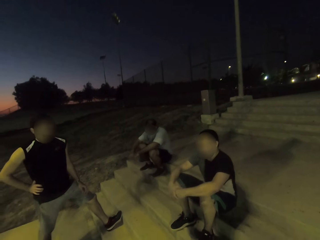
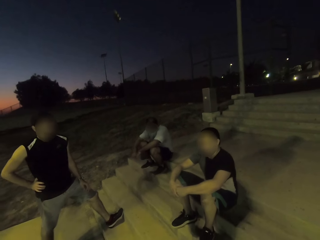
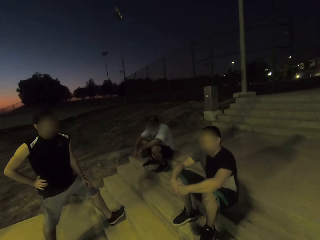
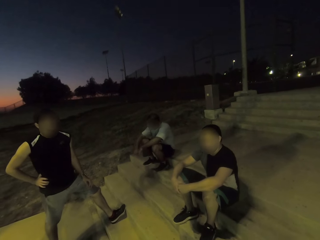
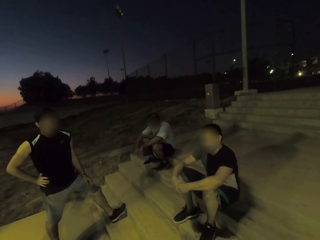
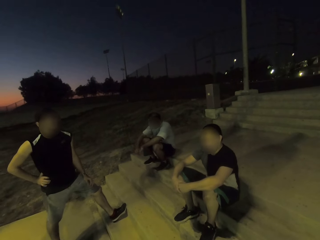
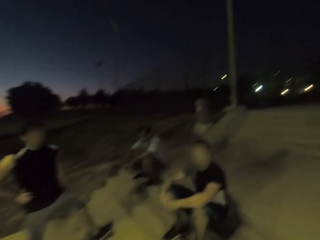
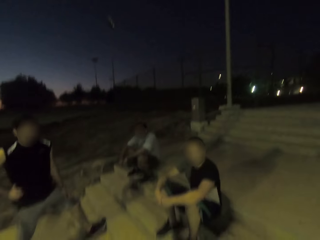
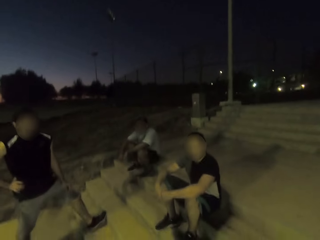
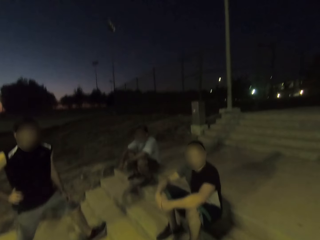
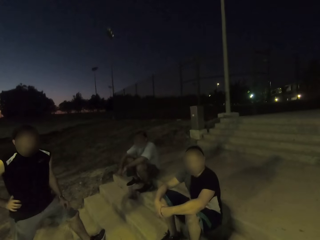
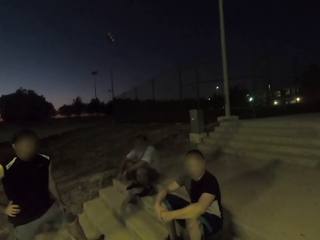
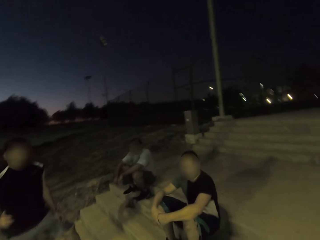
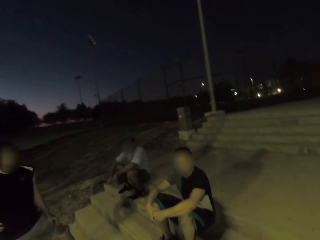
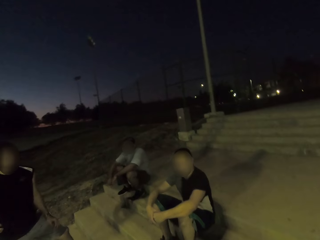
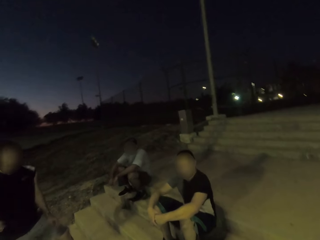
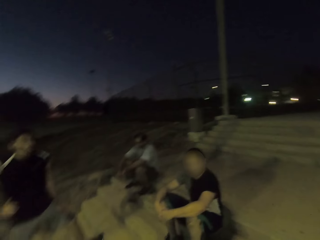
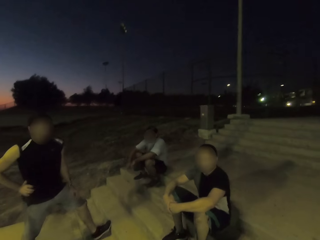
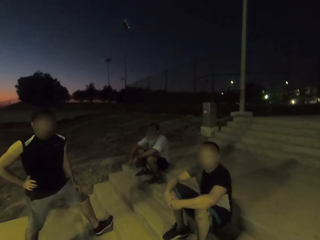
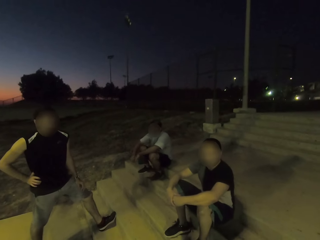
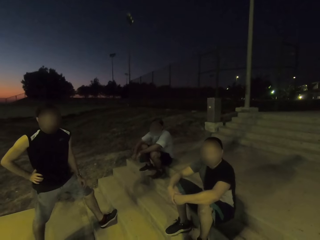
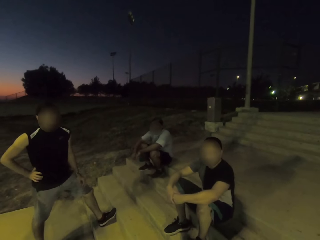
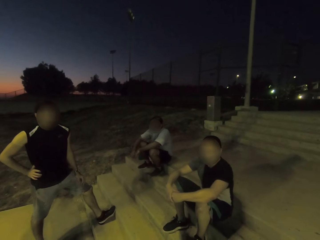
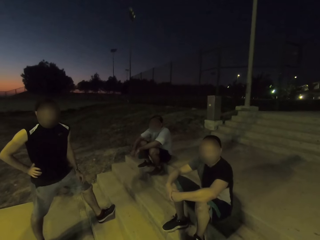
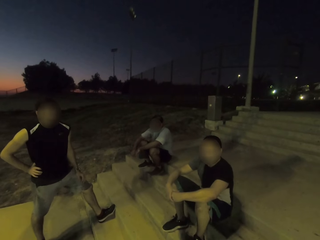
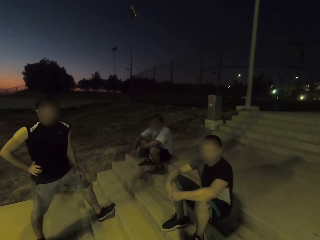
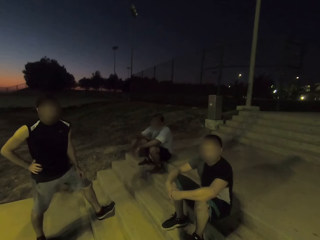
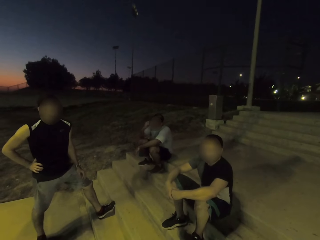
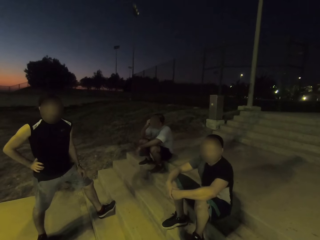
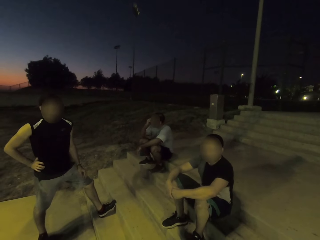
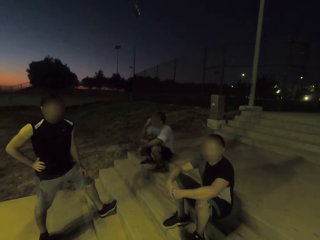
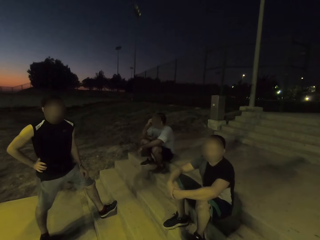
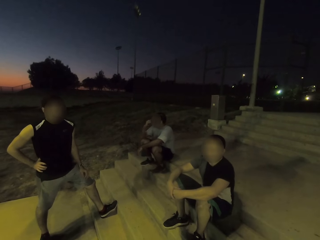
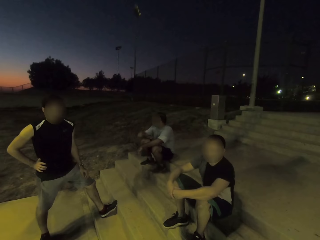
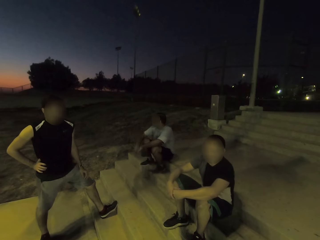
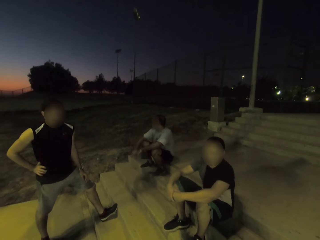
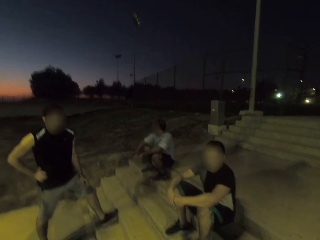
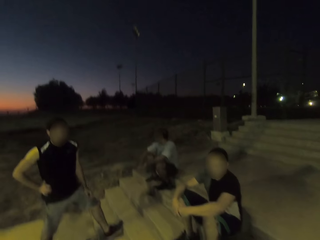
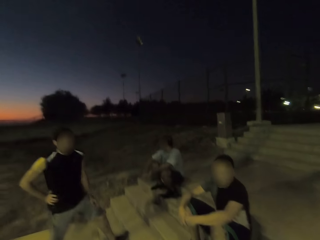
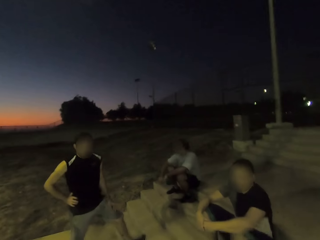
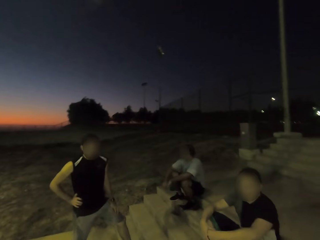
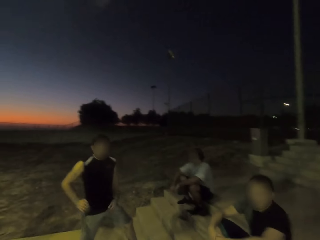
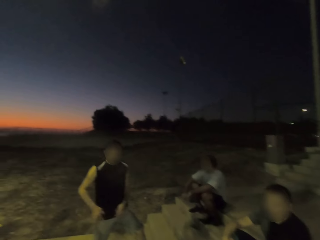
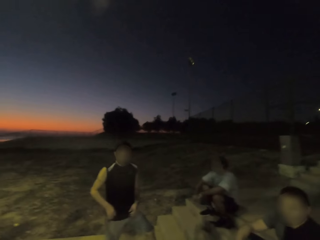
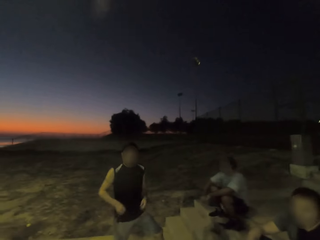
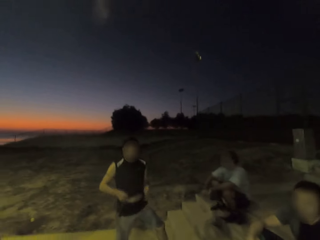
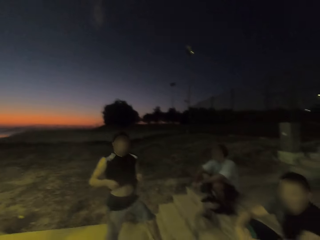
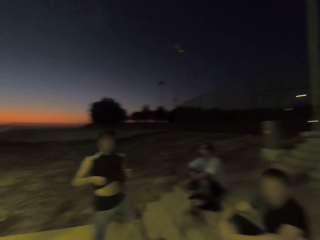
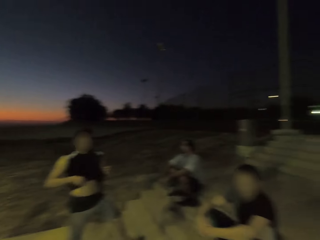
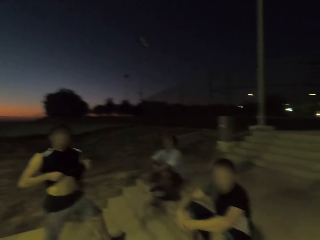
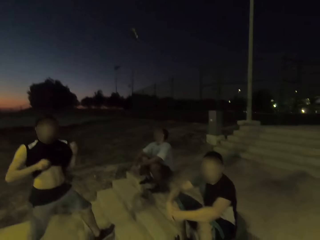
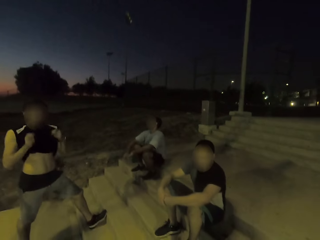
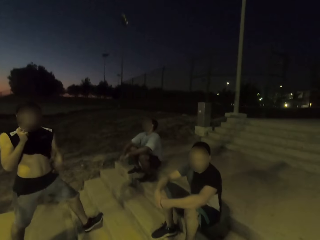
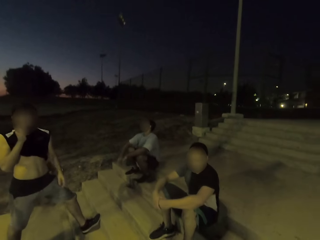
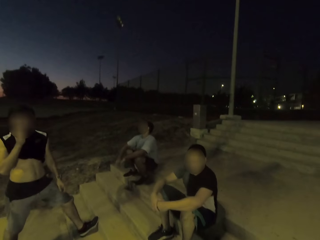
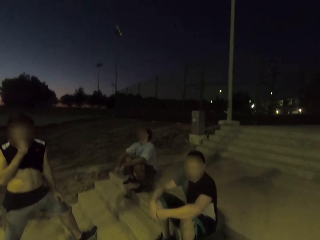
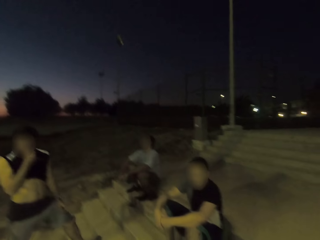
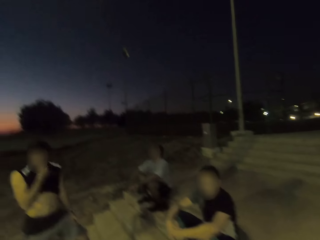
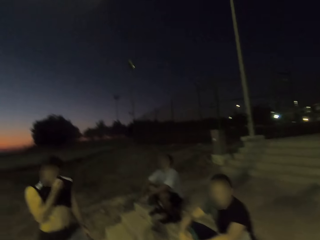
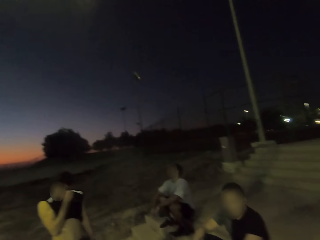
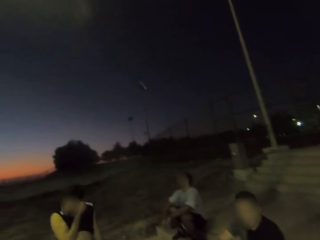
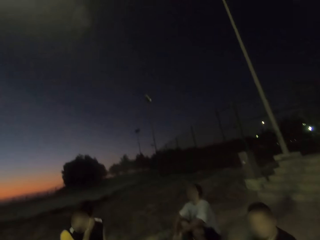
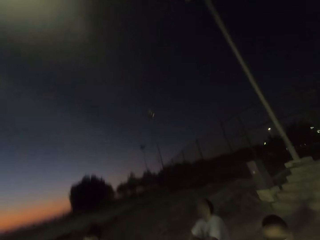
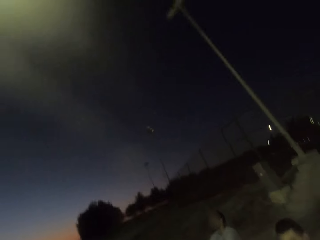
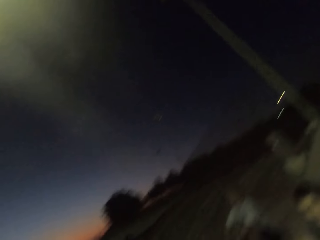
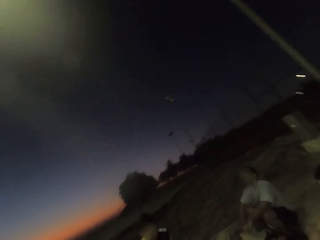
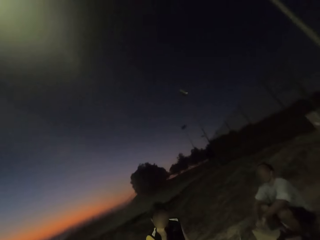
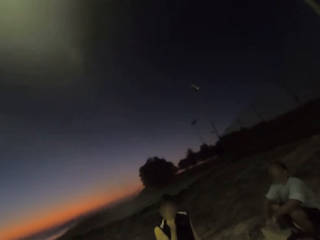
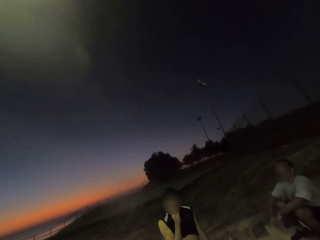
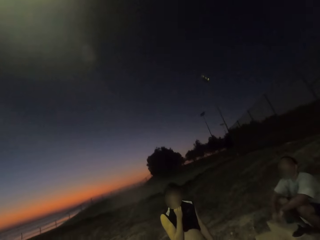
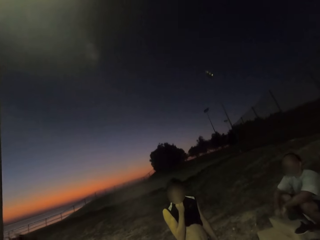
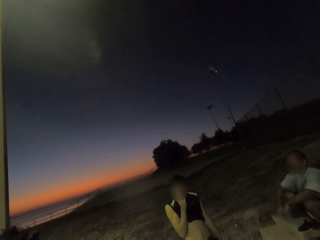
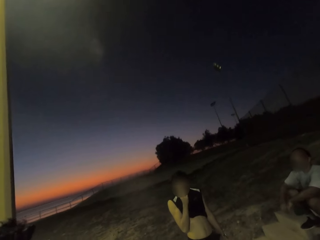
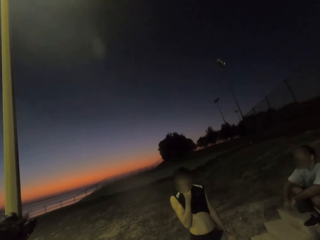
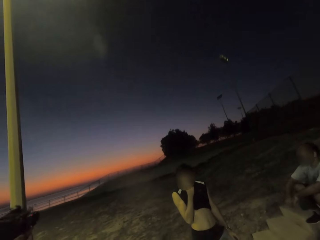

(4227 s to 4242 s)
A man holds his face. Another man wipes his face using his top.

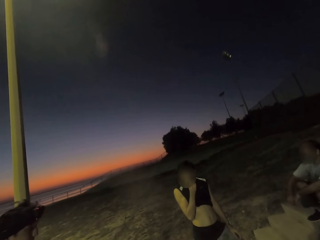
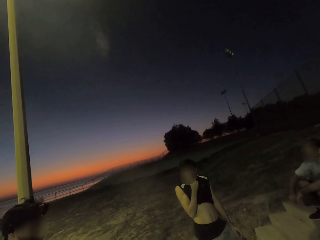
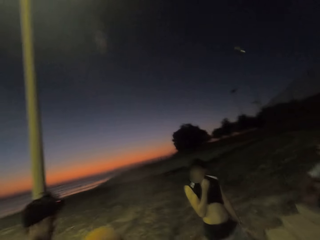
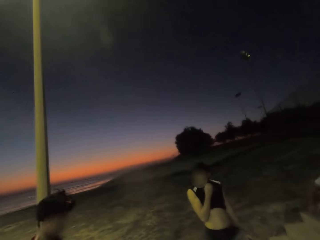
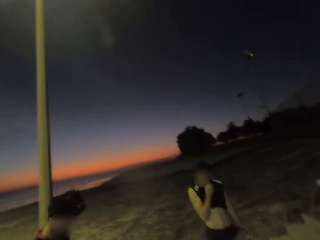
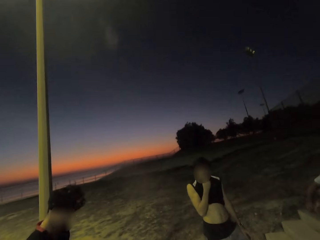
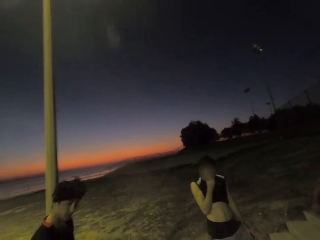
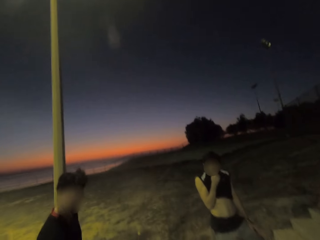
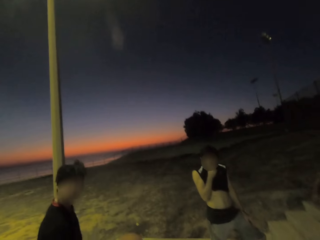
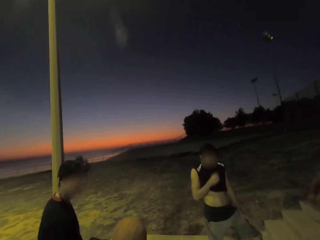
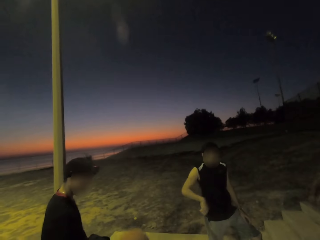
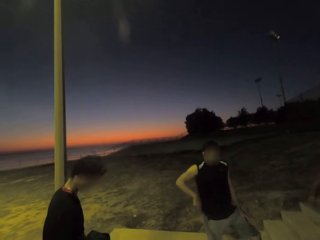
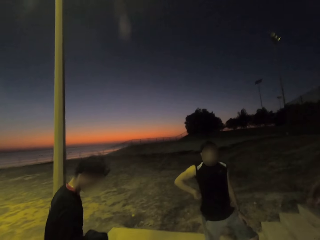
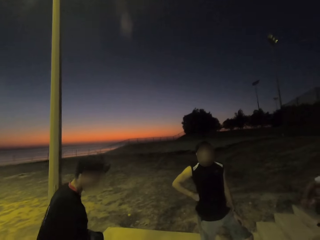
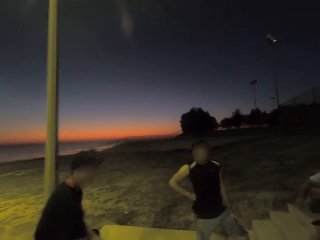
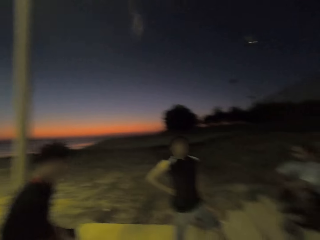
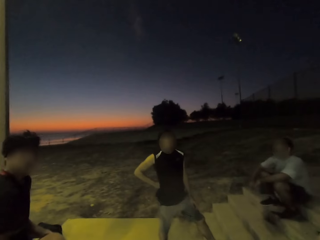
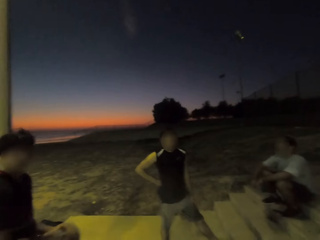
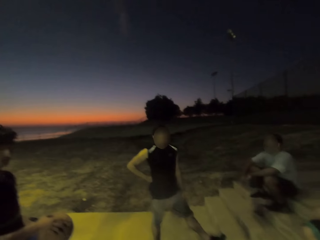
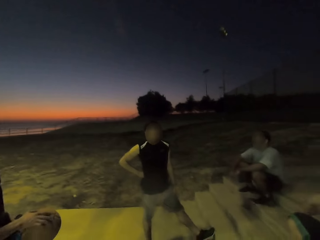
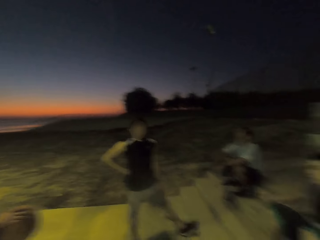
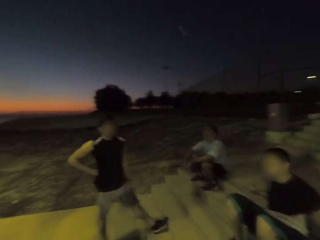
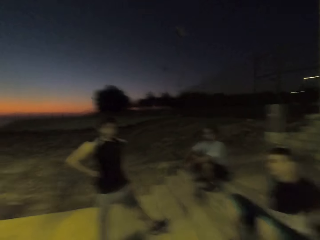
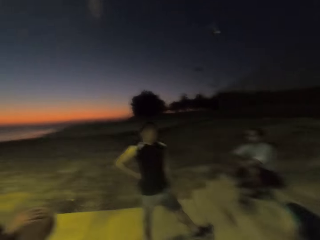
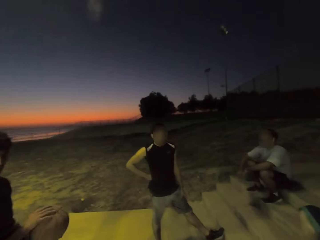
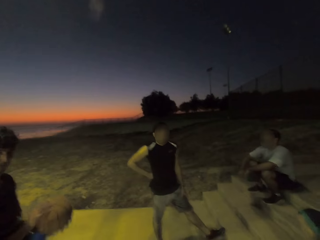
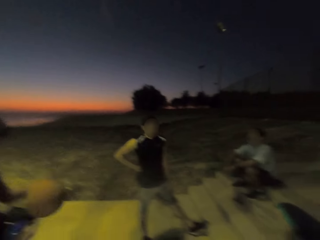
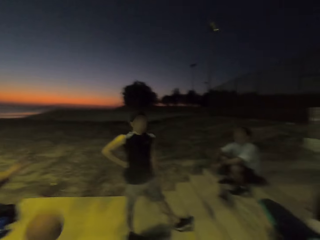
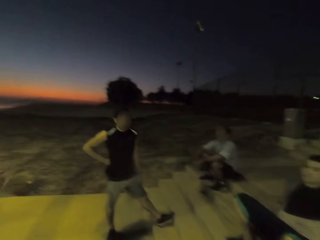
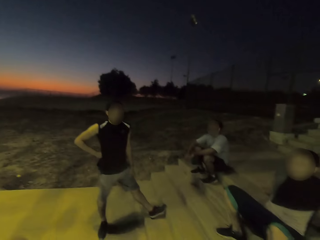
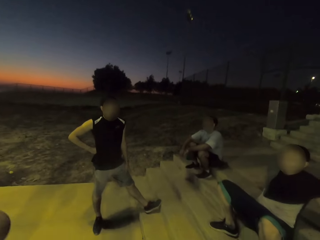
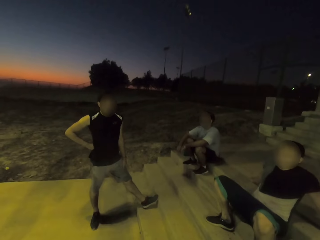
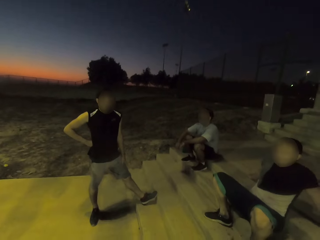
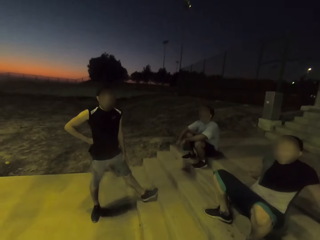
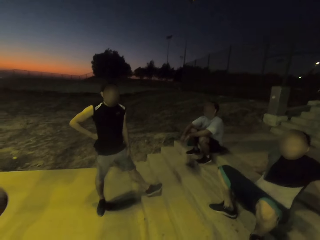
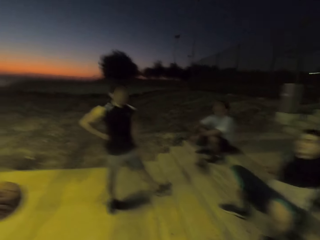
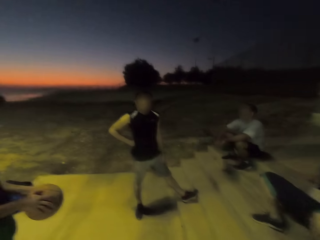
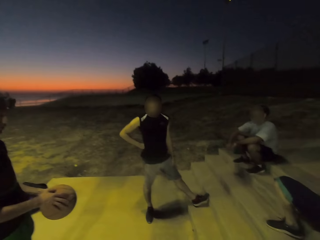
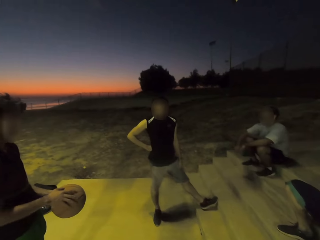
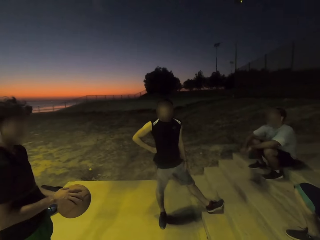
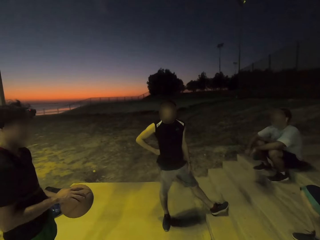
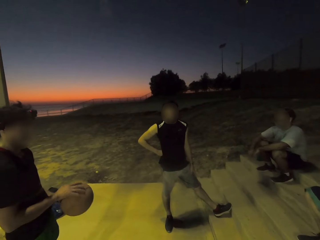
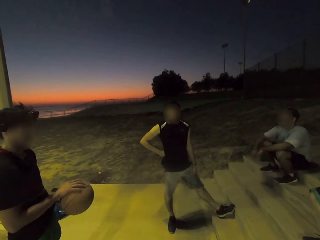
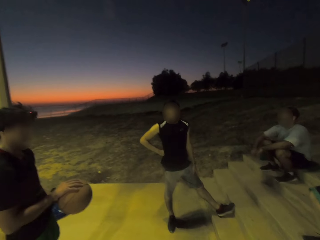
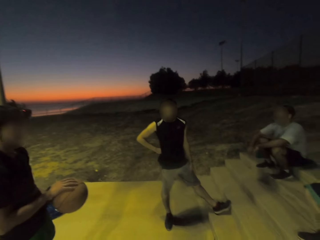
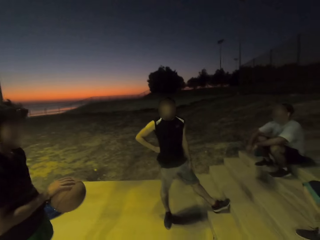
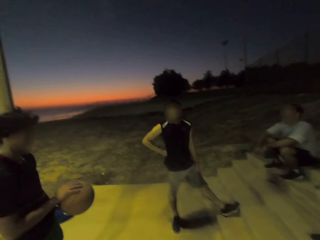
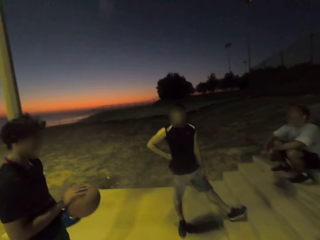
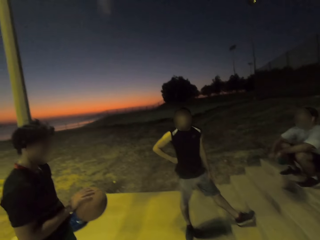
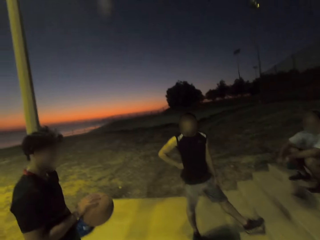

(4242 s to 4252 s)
A man bounces the ball on the ground.
